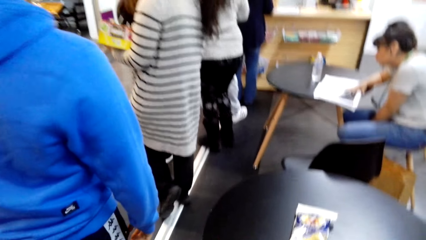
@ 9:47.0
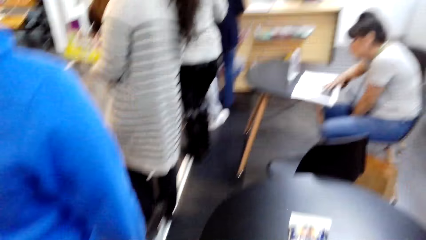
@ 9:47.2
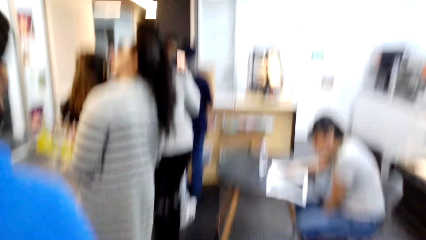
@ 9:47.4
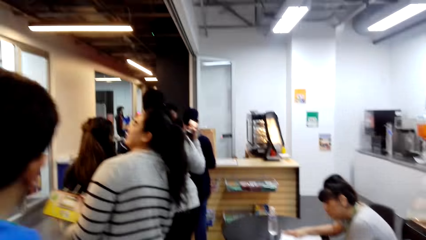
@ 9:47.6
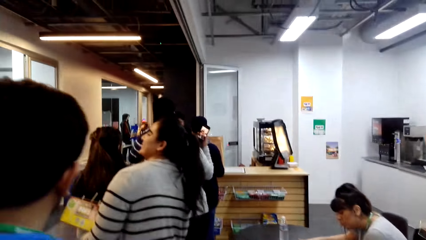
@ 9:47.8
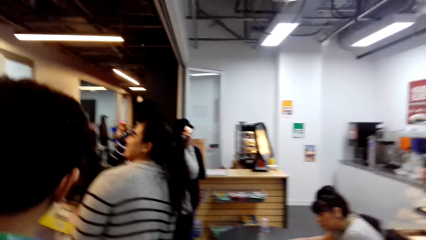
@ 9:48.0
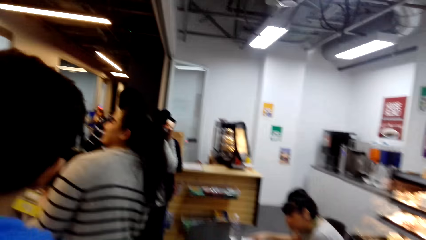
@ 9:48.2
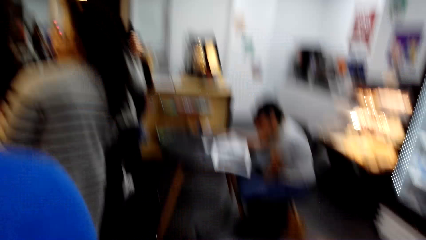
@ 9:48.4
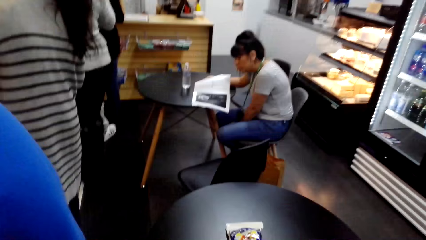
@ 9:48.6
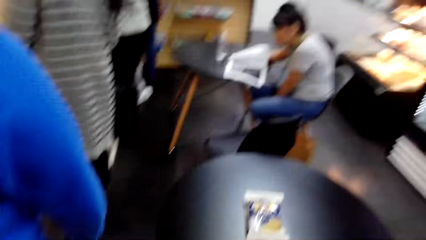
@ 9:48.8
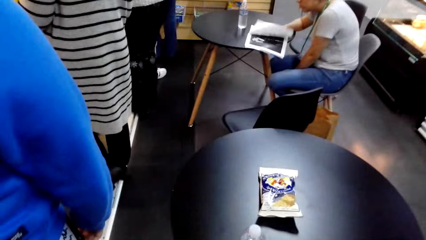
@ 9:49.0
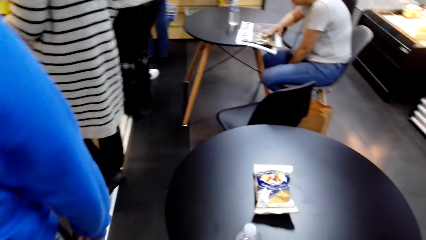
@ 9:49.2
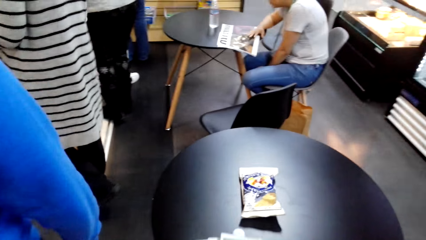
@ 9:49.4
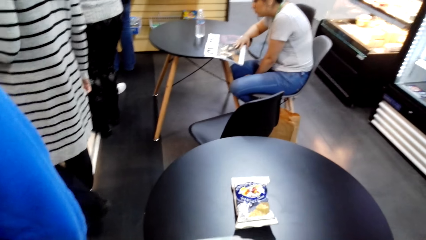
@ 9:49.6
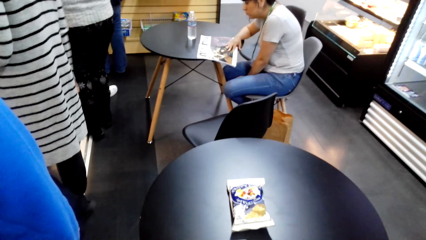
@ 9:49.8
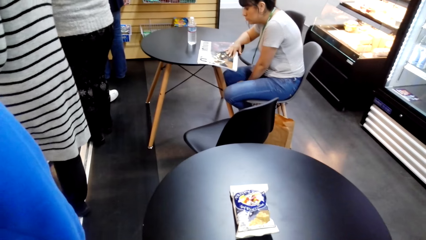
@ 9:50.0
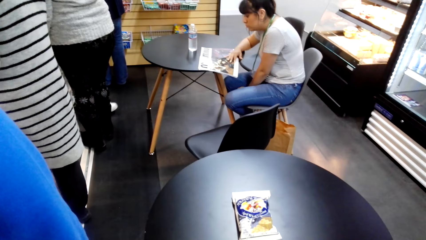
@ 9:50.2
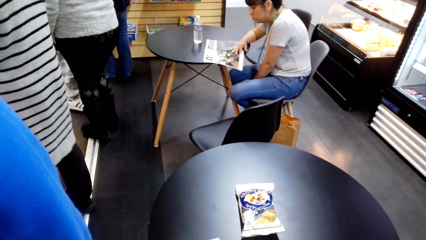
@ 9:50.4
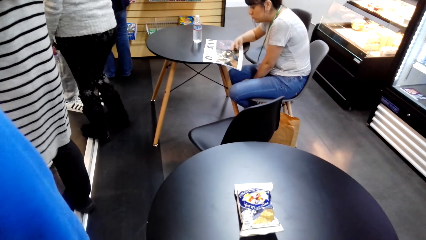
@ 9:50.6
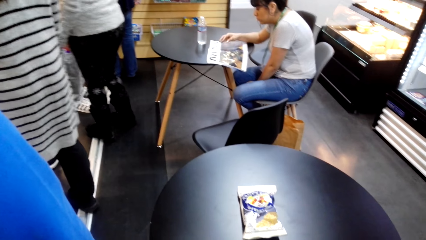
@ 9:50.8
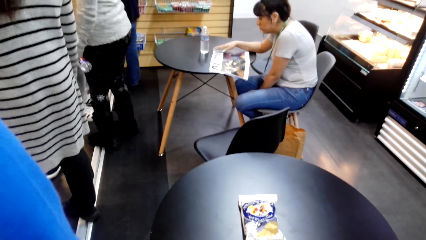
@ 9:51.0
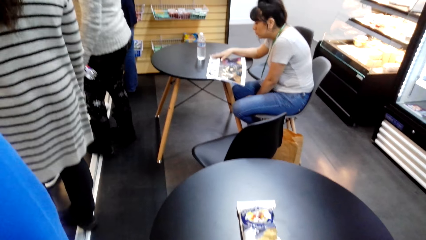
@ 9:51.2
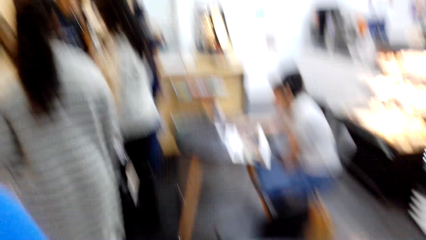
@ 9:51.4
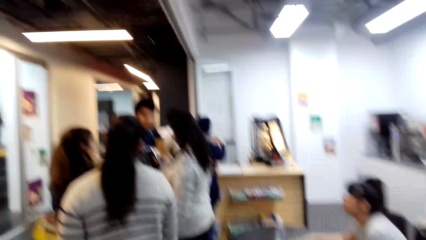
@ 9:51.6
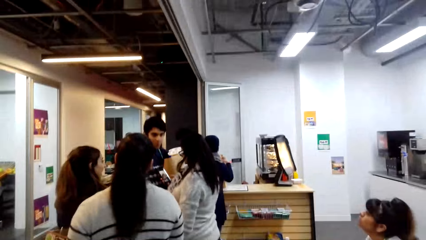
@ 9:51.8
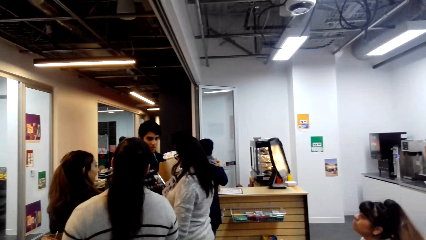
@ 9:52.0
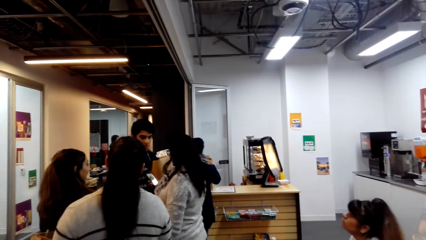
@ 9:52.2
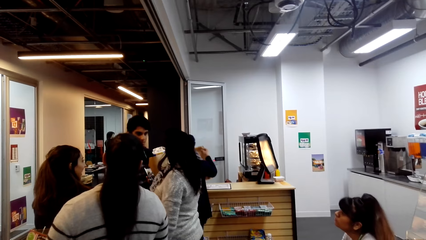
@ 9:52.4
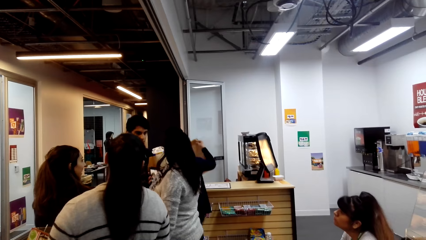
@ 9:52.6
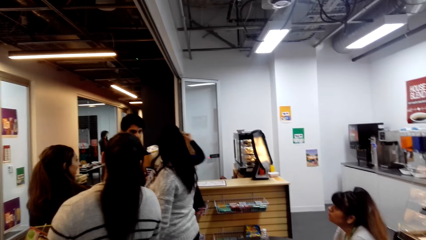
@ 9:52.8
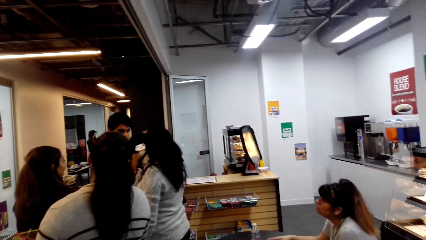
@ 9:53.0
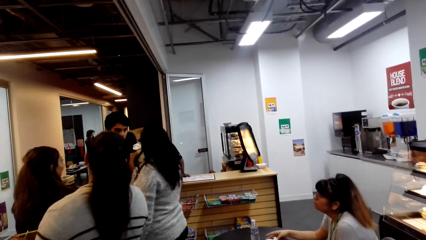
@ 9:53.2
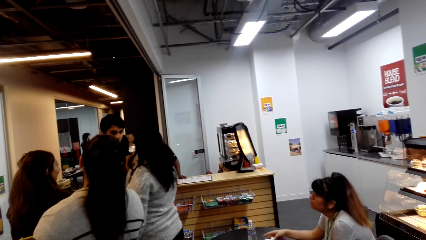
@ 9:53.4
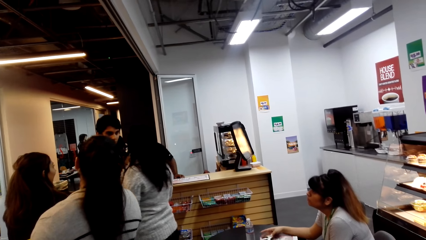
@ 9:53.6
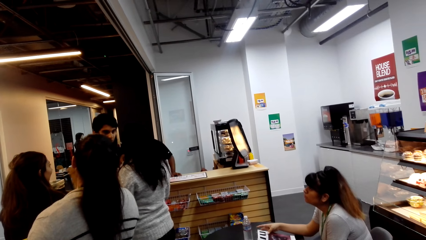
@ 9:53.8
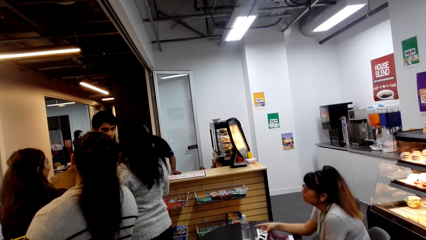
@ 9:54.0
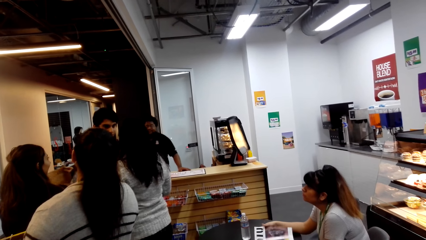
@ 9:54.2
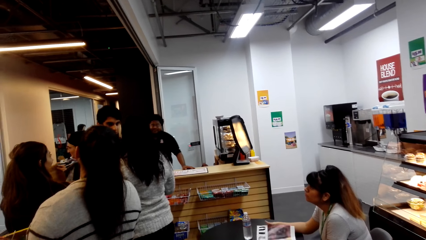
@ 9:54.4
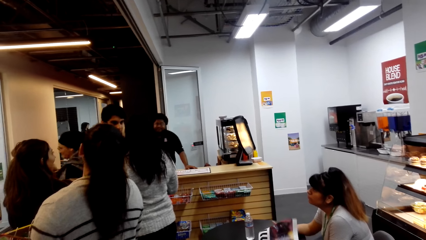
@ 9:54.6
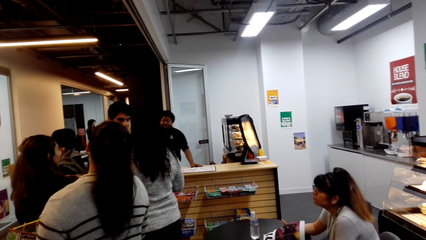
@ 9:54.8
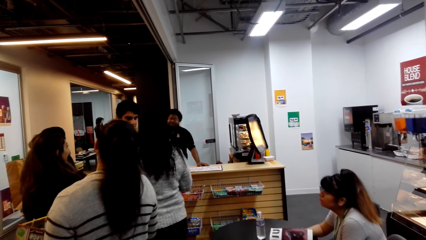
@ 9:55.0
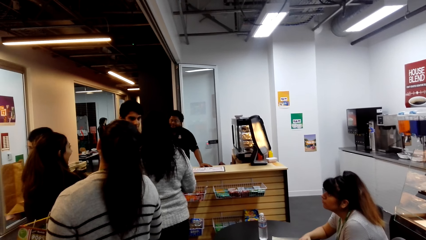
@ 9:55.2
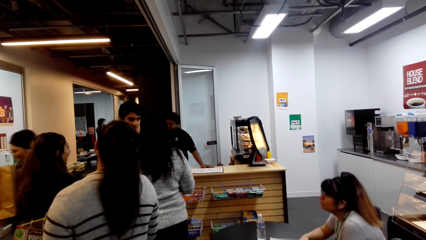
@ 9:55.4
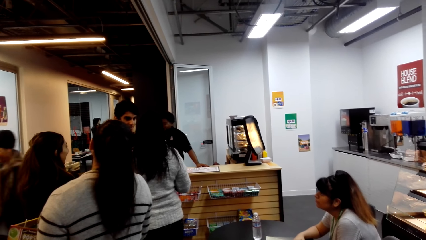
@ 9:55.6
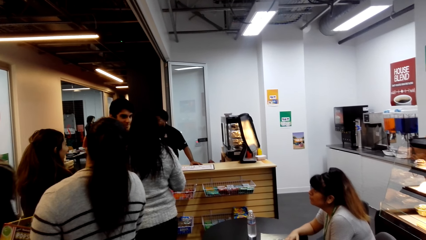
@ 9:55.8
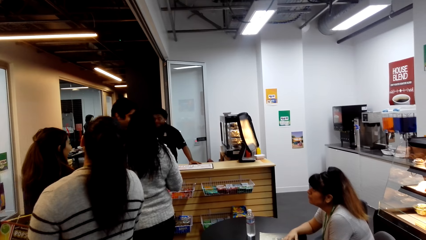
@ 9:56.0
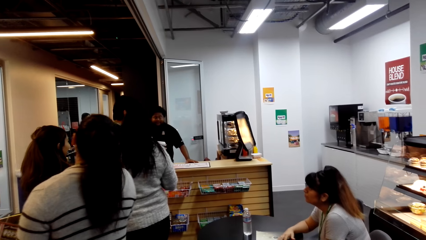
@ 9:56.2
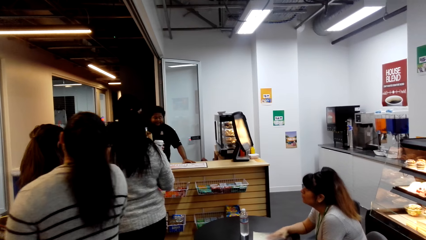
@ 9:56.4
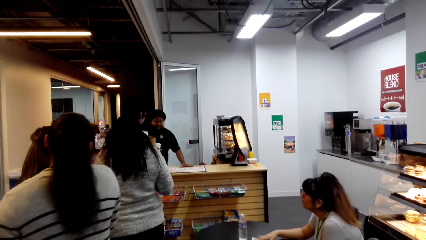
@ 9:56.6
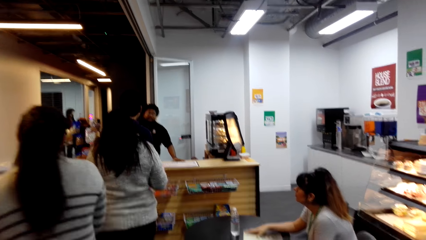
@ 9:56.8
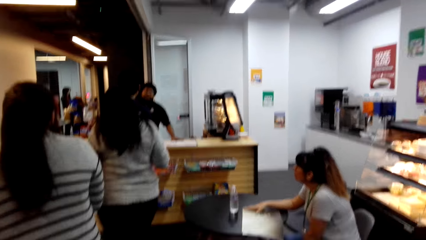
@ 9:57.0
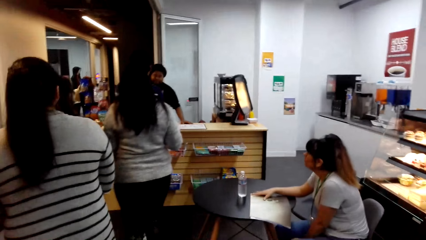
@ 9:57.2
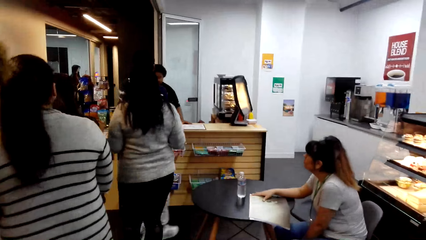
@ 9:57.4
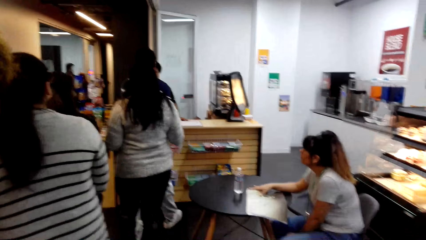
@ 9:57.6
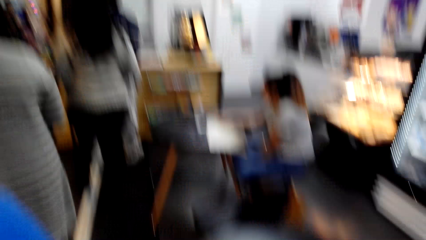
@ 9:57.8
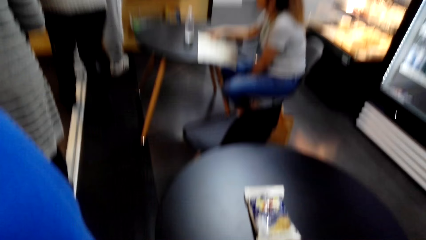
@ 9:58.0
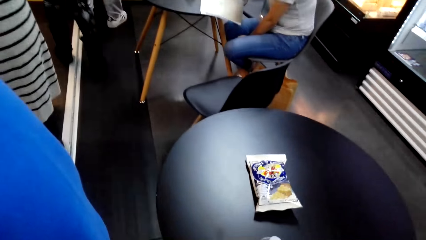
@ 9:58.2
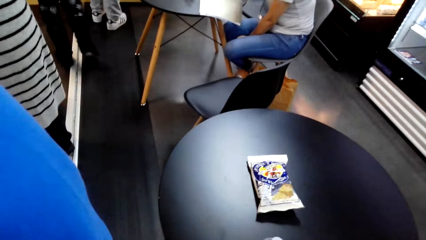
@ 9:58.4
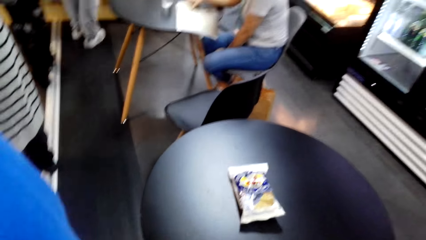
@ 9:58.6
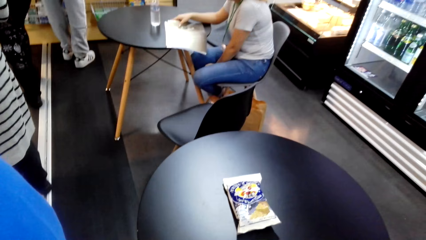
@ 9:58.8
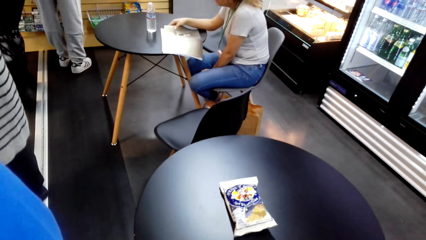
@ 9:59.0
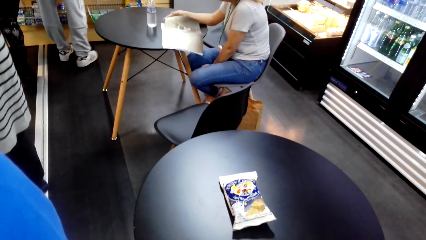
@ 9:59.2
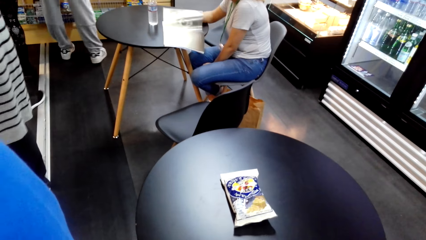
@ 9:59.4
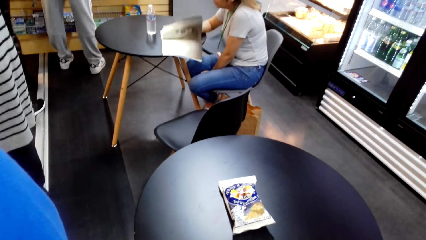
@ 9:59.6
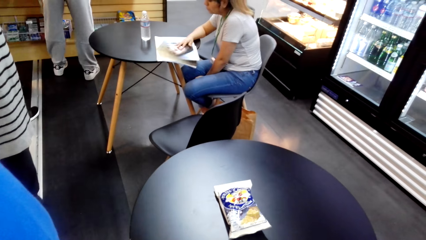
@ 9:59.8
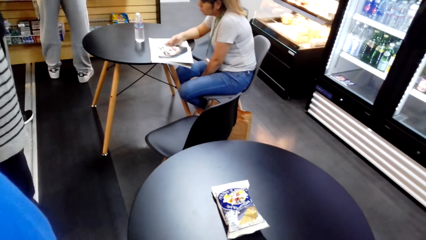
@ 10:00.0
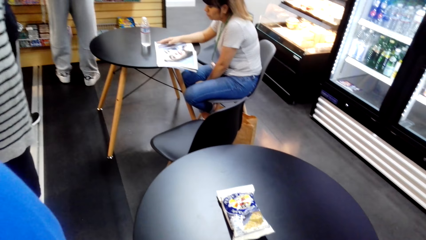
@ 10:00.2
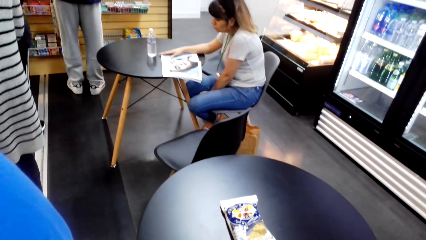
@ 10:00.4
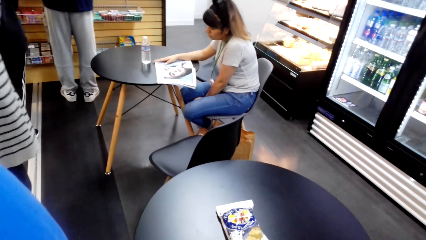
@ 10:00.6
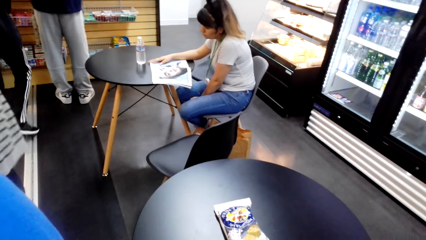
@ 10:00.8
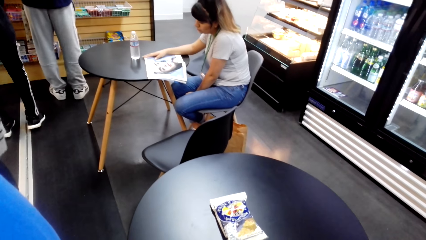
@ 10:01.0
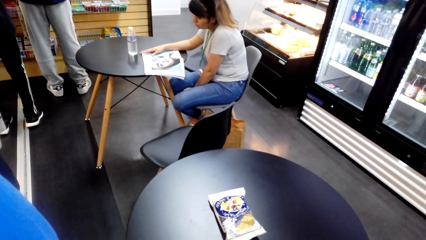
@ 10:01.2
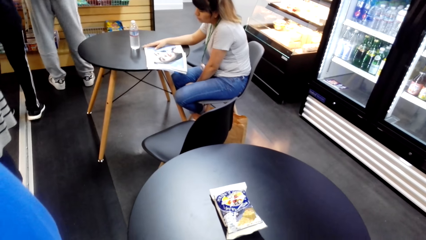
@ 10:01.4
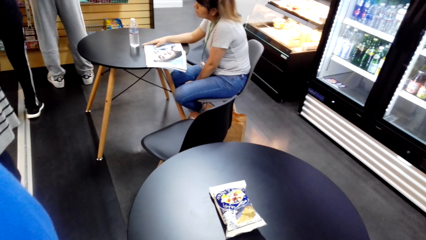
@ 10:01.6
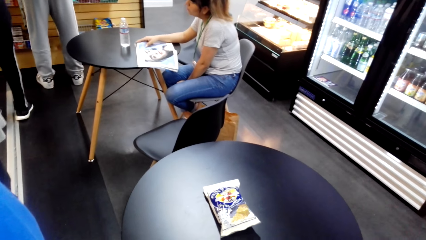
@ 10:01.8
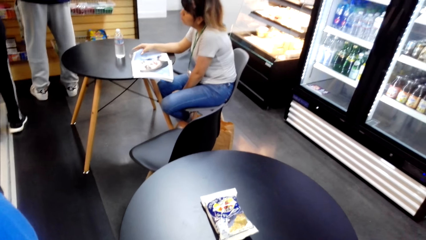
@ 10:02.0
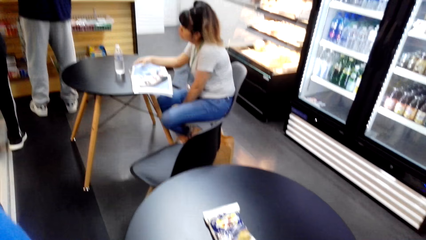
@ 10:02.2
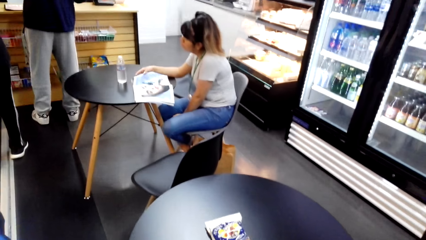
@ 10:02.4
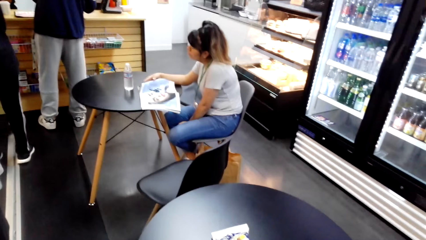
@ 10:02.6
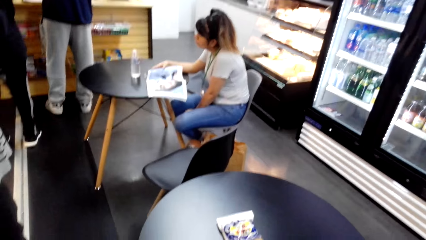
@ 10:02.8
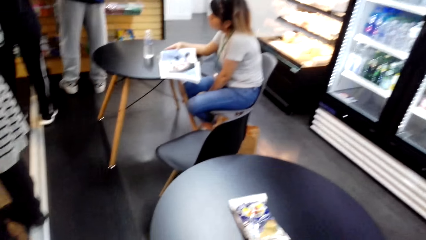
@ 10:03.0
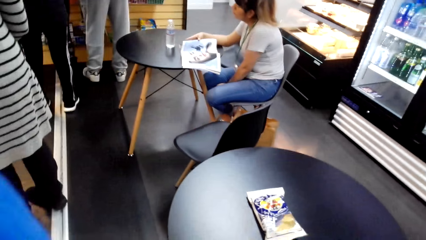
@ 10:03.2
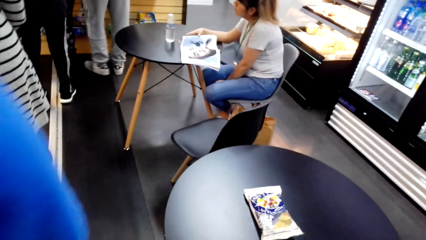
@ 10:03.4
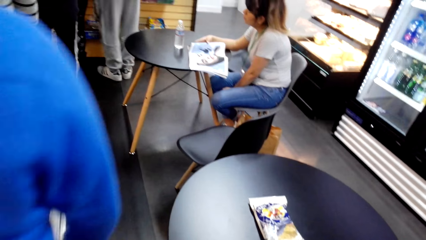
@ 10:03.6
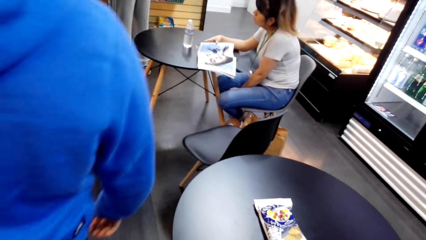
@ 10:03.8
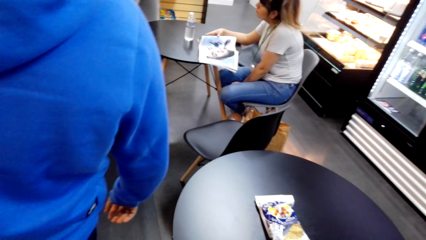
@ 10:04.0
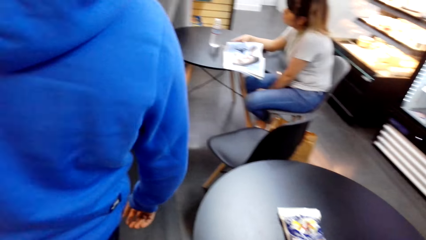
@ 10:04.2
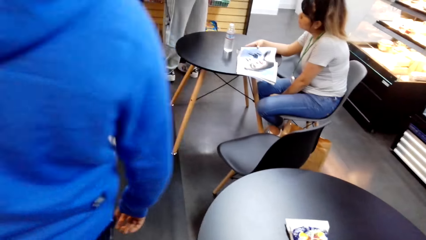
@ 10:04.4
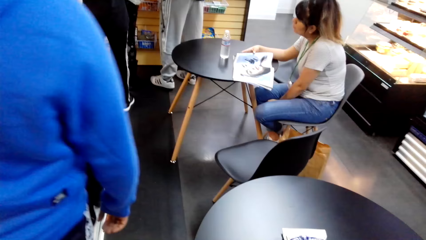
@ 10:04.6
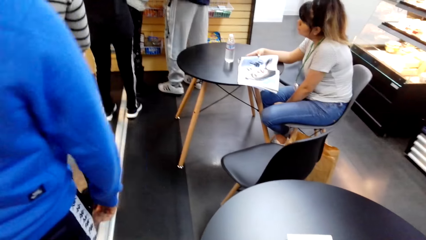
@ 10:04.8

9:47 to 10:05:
The camera wearer stands in the supermarket. They look around.
